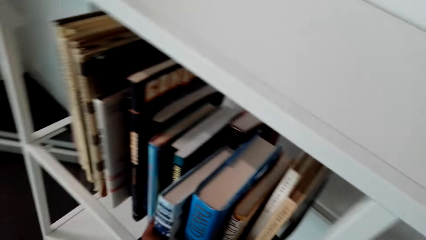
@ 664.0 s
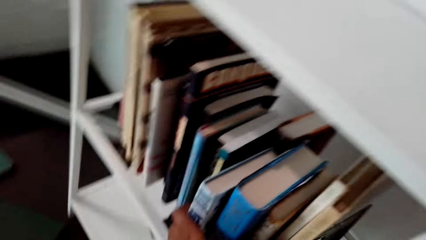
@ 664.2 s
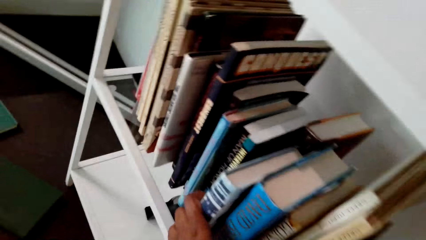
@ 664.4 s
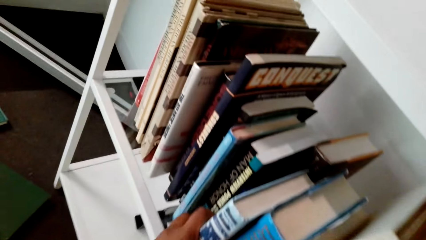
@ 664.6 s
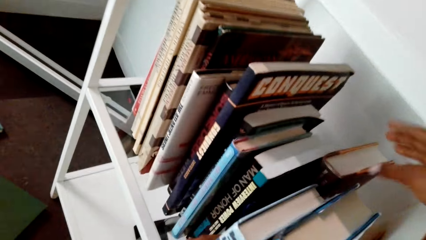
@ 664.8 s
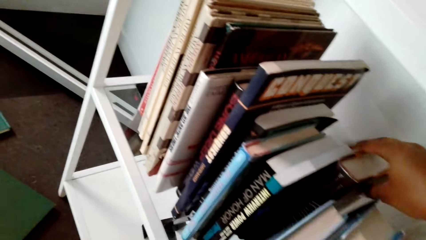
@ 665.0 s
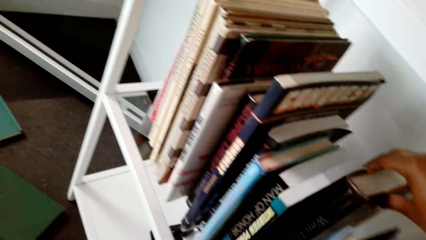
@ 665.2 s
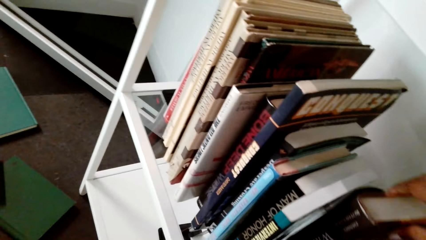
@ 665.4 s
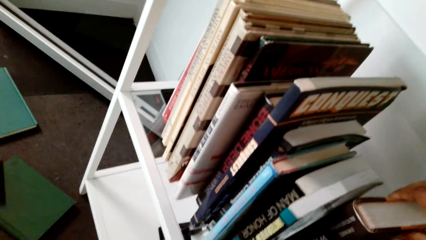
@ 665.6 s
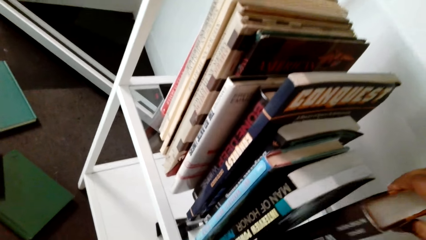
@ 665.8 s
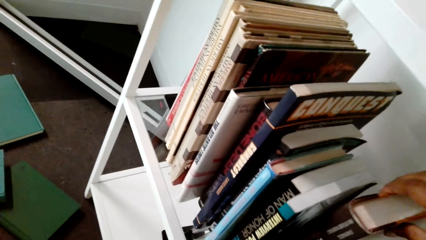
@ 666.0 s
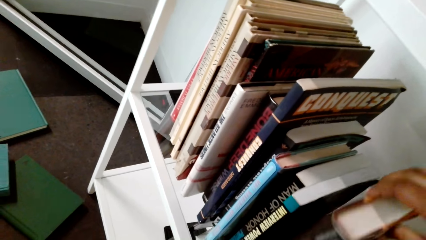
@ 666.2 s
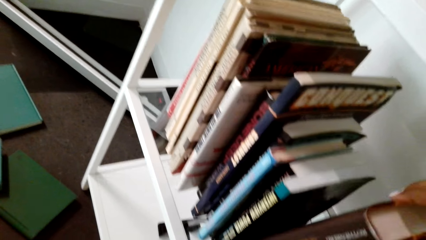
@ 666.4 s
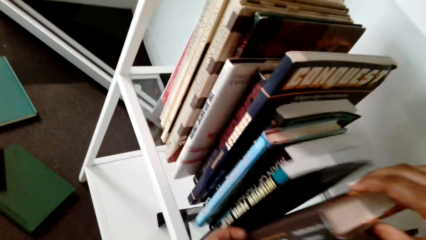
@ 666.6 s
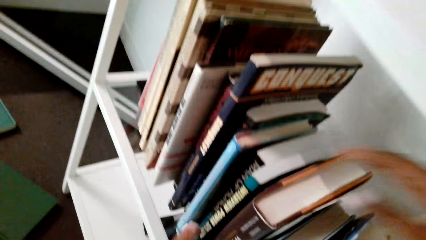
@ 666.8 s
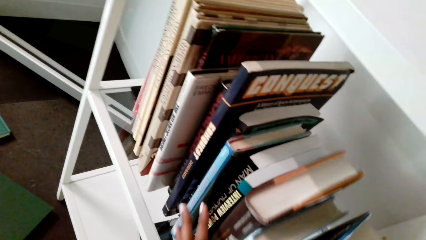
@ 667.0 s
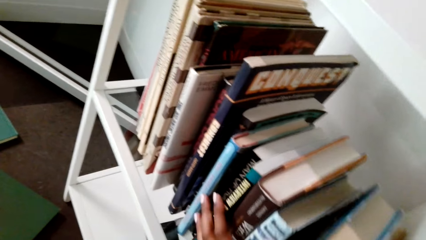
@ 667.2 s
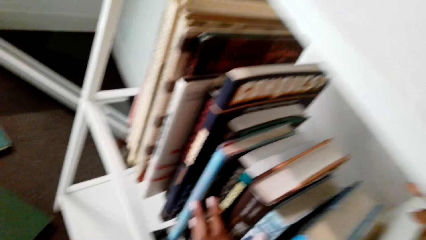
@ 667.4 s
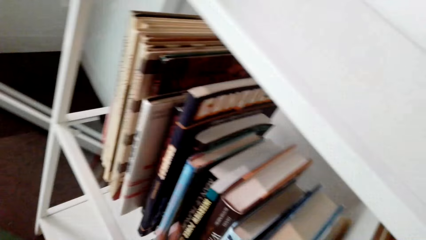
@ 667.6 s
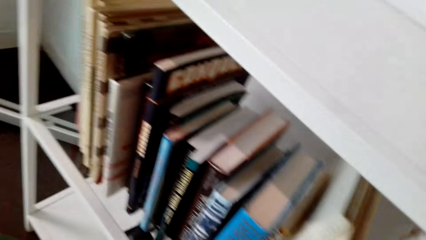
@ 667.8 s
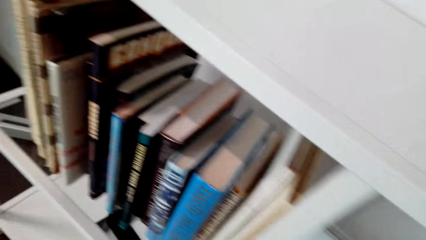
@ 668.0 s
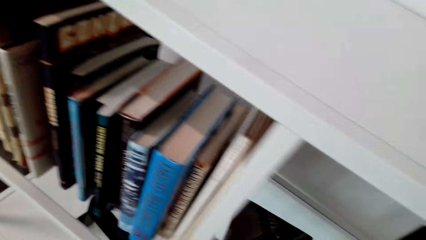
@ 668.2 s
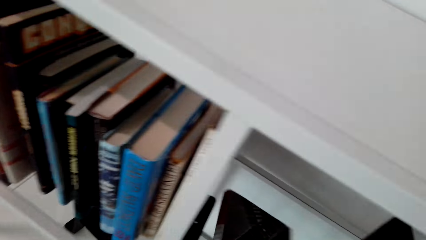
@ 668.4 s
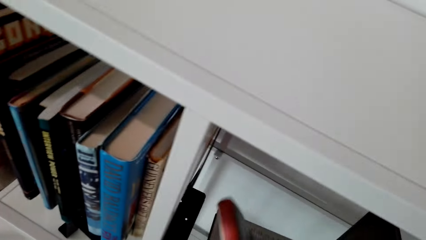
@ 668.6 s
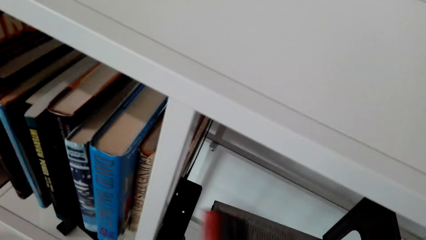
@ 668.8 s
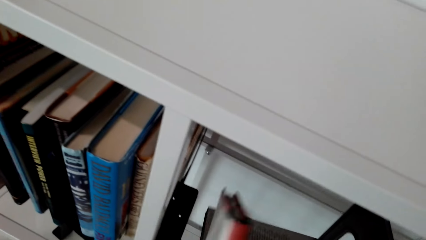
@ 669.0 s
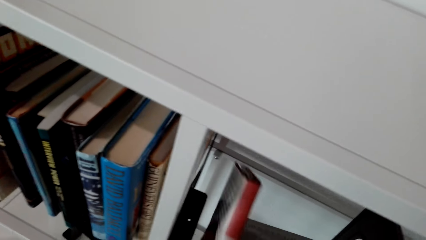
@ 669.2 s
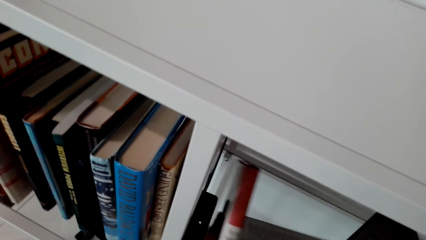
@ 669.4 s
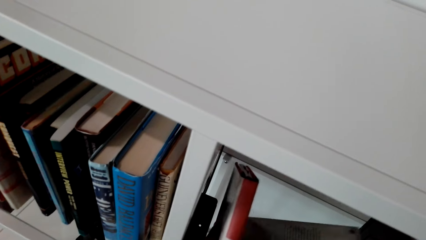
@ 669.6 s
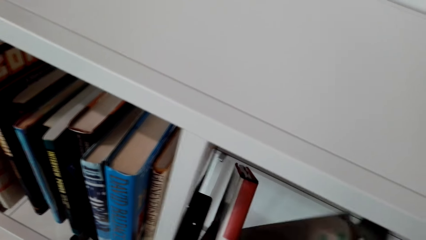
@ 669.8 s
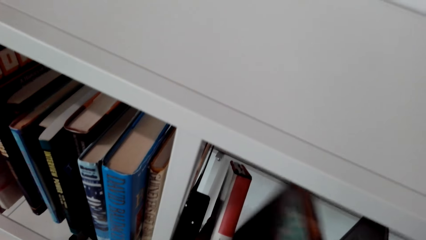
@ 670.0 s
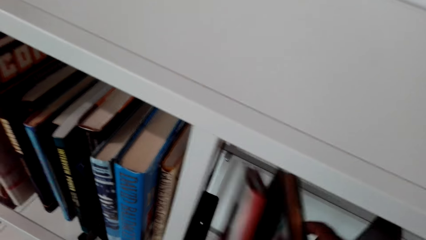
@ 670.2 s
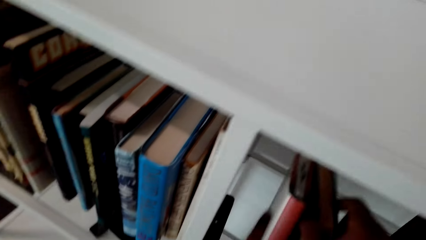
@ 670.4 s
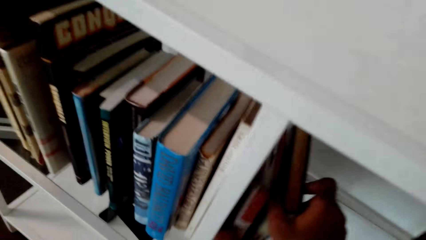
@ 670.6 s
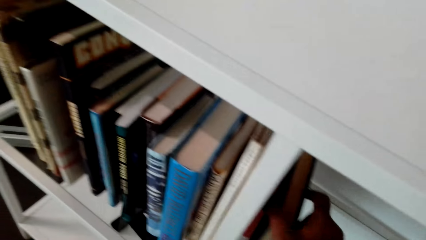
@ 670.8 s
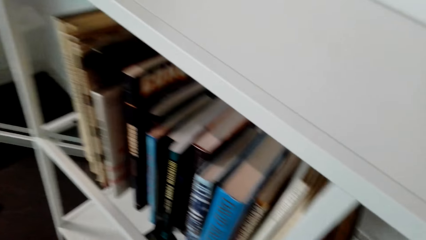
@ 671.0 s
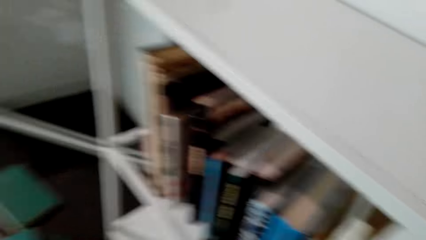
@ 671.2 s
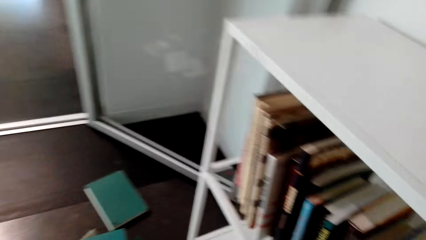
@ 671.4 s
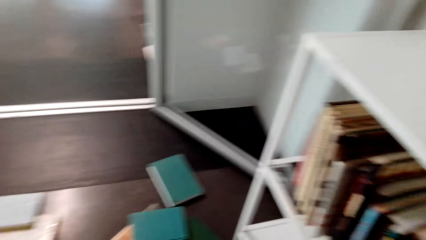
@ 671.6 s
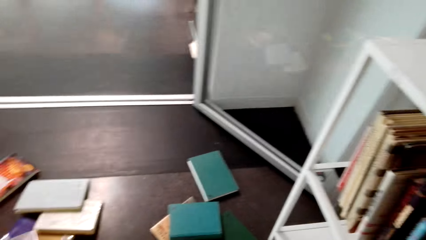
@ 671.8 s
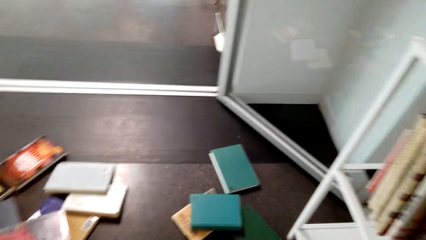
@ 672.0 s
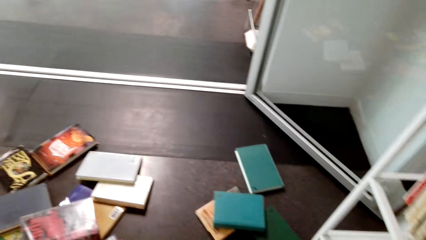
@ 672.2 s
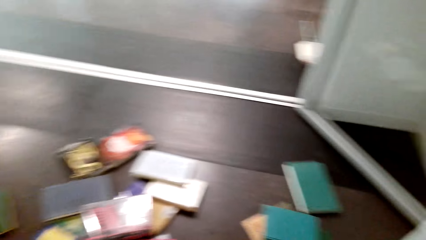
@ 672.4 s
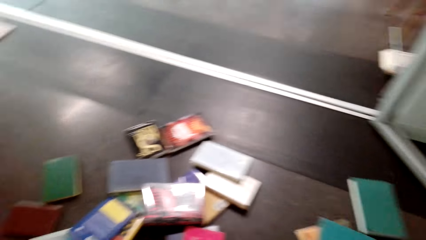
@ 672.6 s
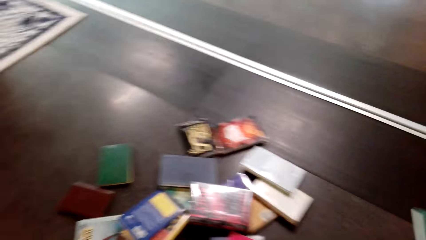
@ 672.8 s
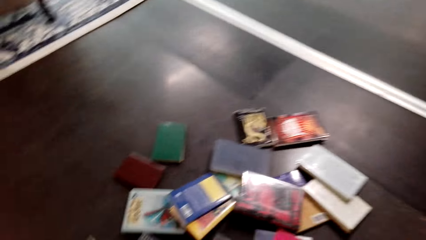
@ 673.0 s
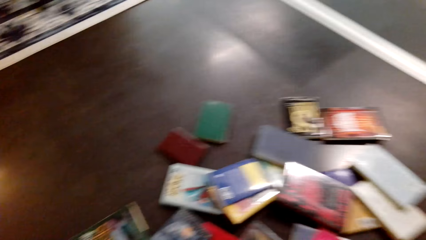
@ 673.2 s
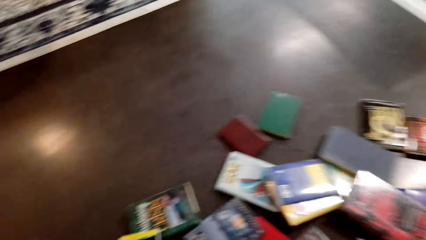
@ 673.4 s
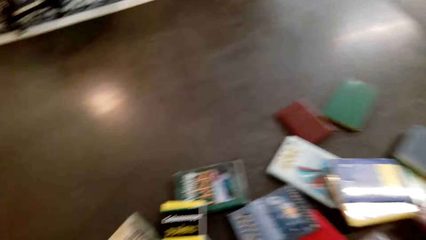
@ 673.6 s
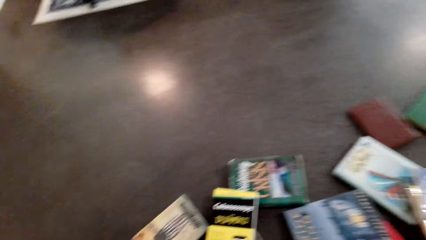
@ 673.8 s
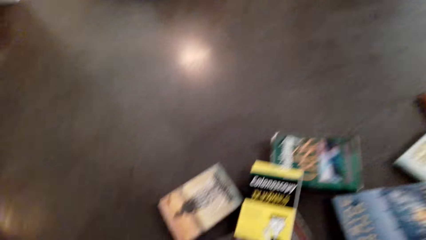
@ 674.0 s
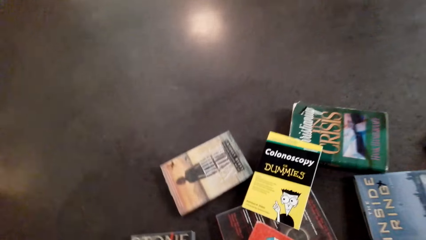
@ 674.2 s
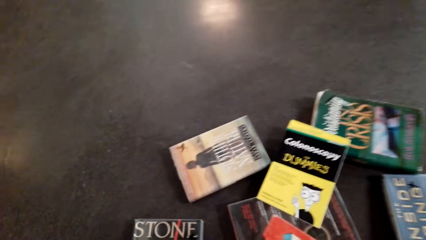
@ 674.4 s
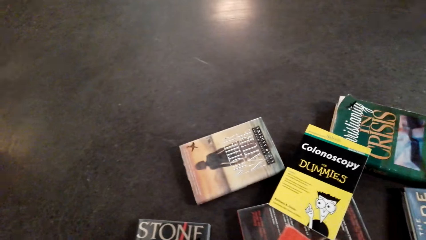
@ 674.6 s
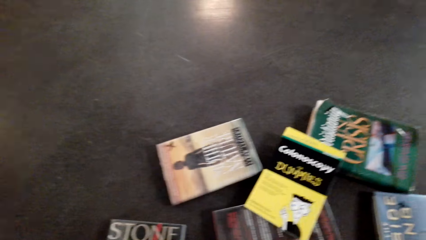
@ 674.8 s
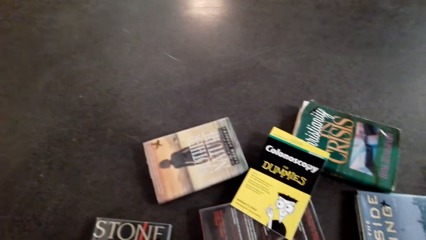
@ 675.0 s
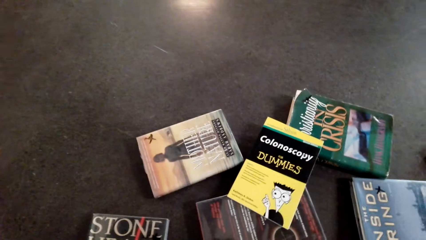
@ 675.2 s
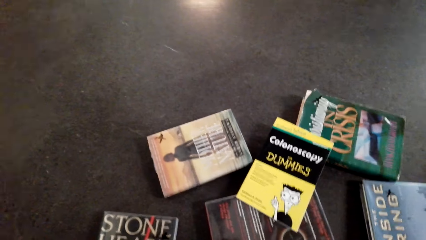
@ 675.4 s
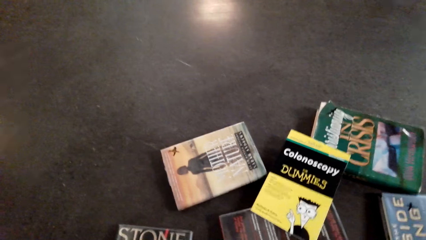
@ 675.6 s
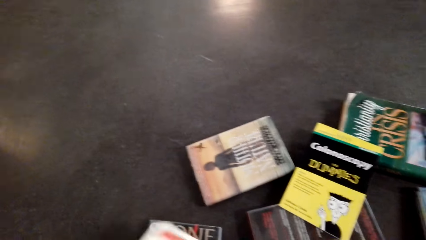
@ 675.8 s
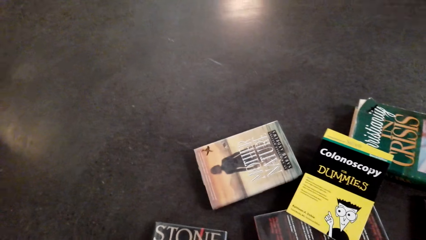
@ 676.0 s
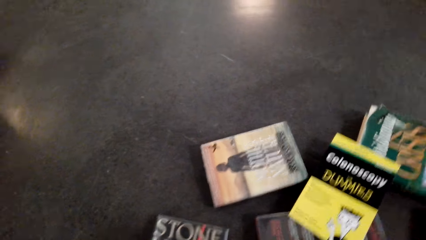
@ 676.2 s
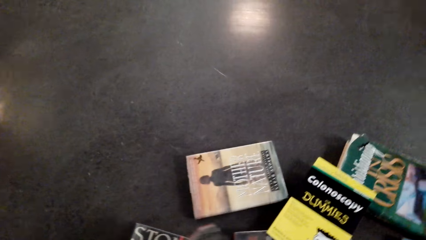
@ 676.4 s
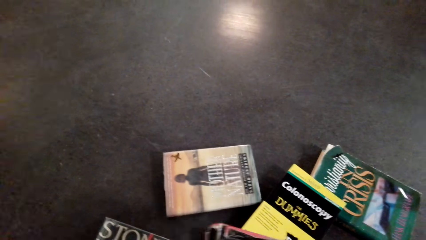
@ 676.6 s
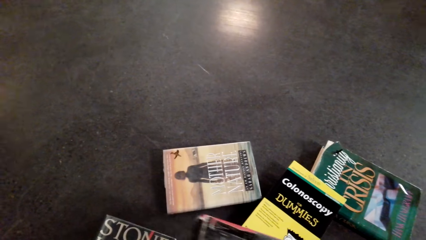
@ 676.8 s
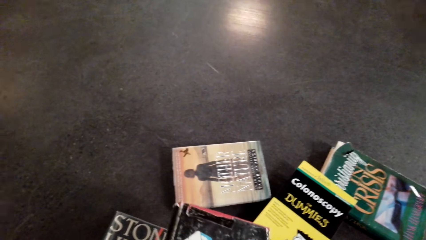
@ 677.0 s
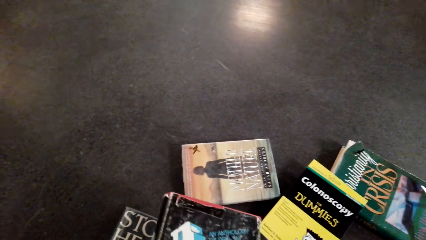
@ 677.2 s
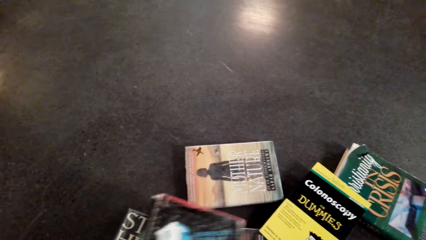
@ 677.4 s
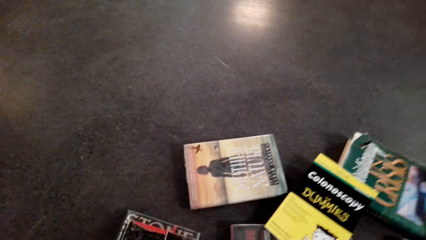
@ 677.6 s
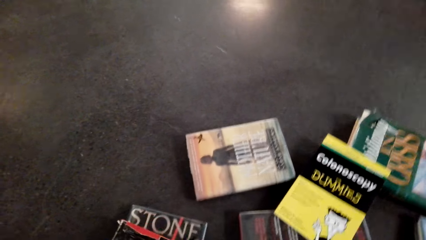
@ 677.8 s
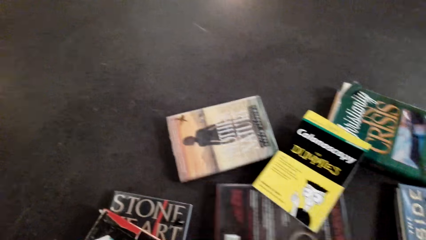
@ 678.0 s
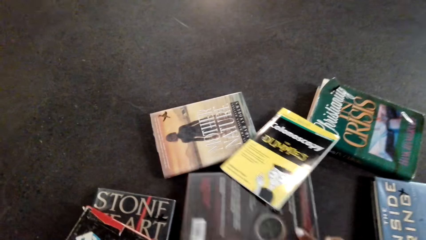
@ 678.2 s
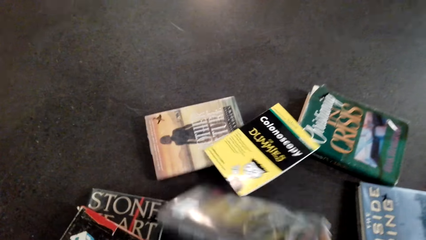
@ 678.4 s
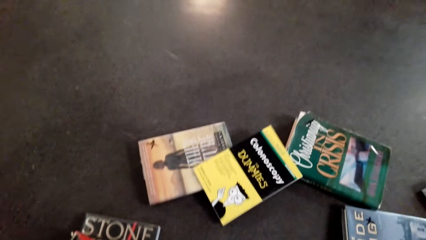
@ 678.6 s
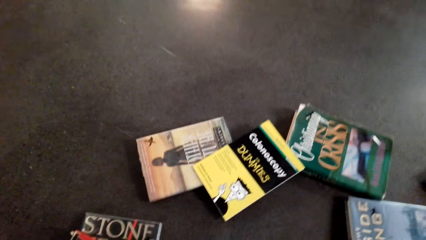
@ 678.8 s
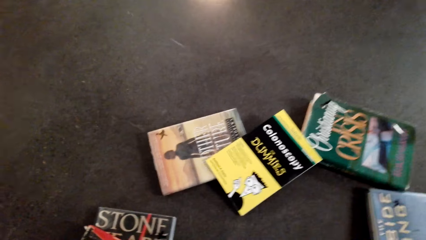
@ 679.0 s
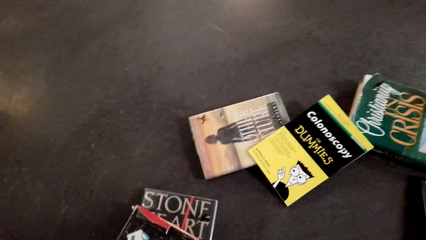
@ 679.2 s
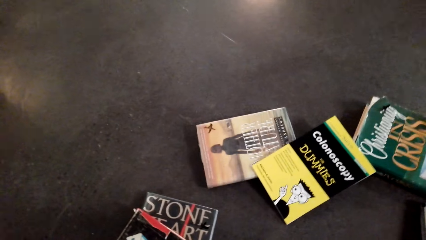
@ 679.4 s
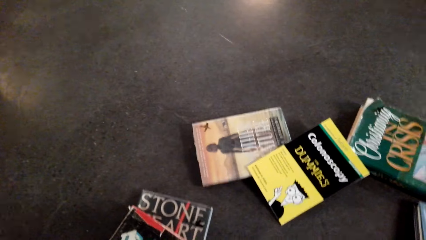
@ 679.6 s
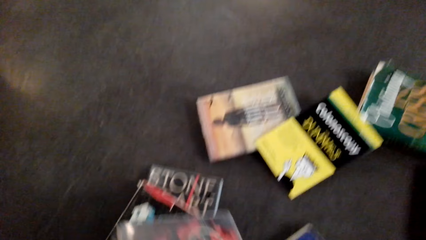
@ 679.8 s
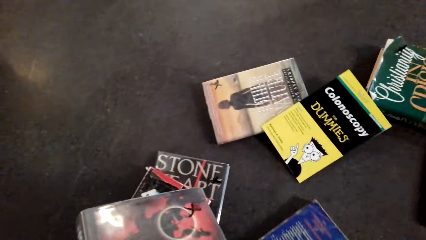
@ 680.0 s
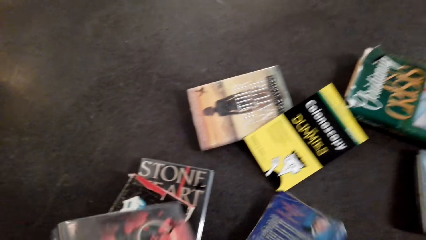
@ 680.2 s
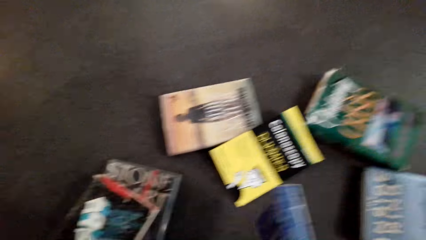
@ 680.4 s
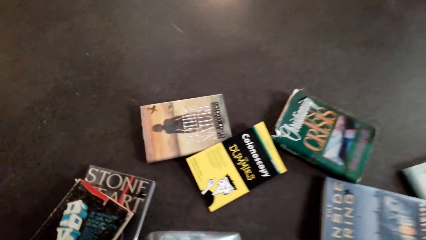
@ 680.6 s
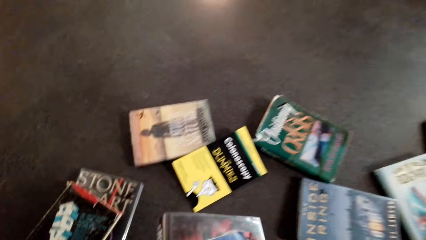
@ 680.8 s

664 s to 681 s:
The camera wearer picks books from the floor. They drop a book.
